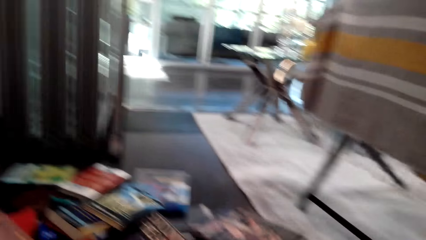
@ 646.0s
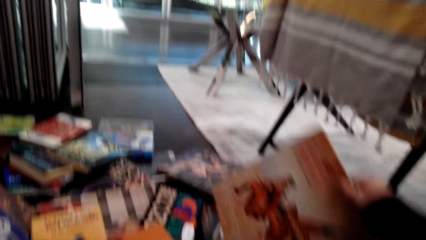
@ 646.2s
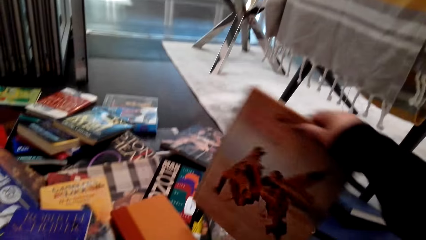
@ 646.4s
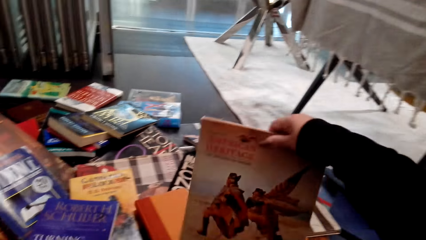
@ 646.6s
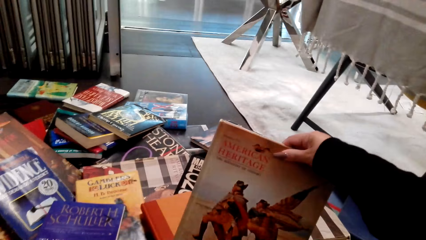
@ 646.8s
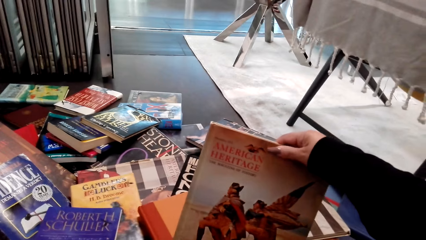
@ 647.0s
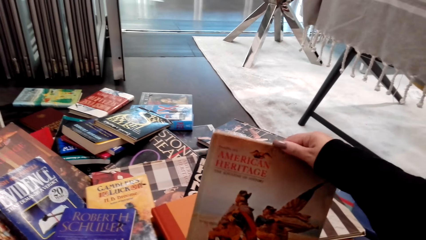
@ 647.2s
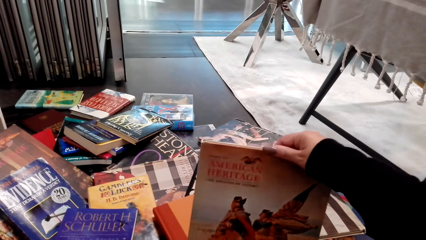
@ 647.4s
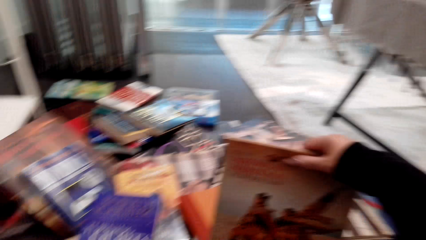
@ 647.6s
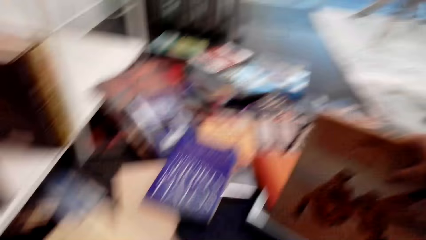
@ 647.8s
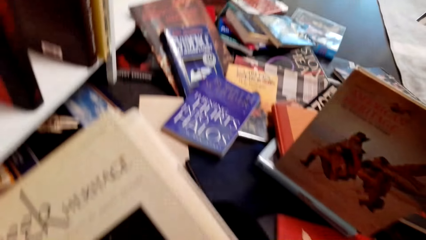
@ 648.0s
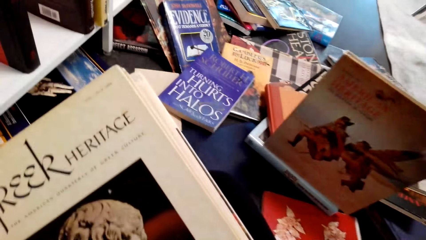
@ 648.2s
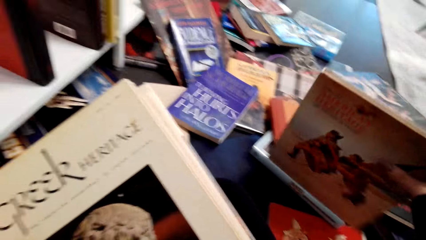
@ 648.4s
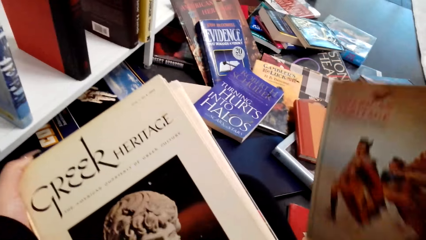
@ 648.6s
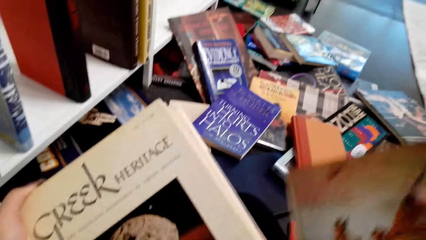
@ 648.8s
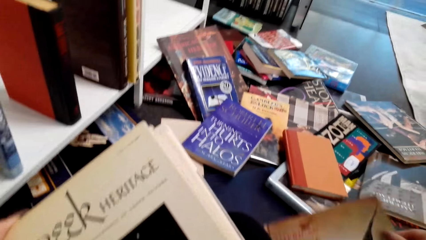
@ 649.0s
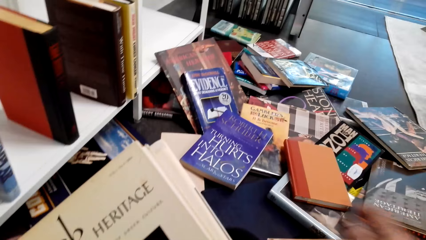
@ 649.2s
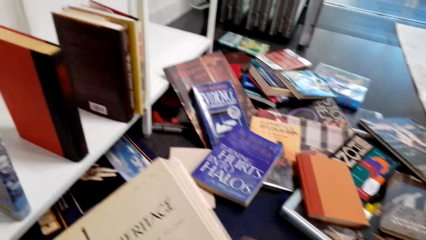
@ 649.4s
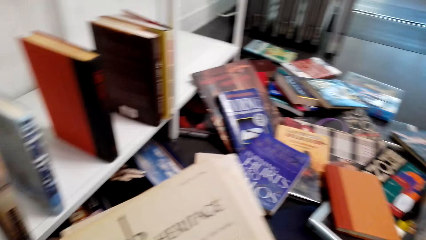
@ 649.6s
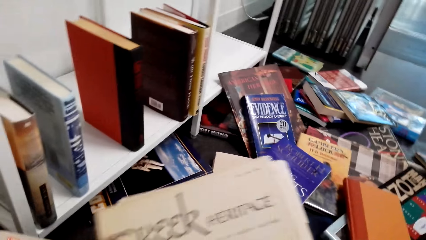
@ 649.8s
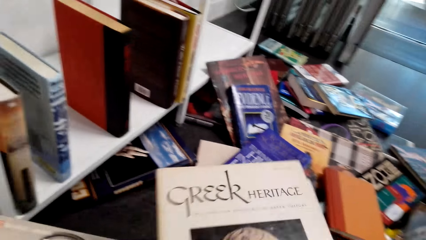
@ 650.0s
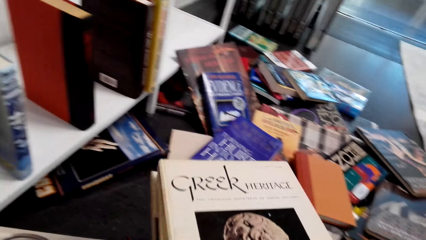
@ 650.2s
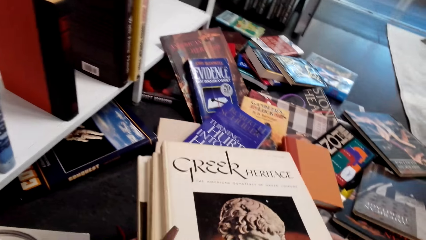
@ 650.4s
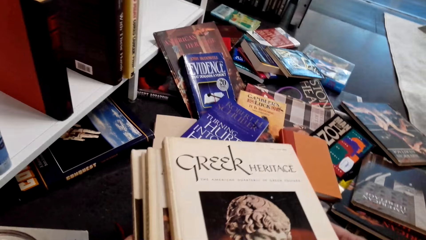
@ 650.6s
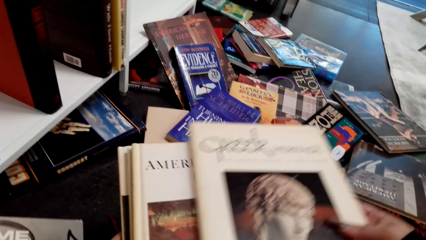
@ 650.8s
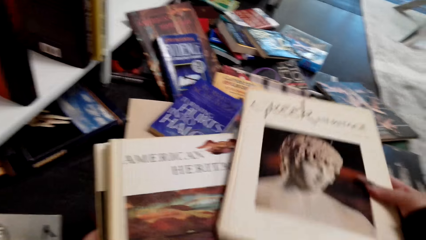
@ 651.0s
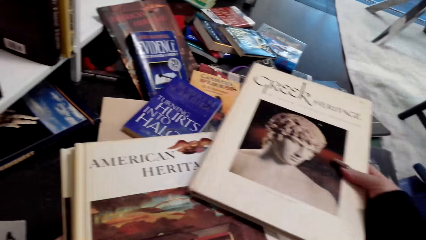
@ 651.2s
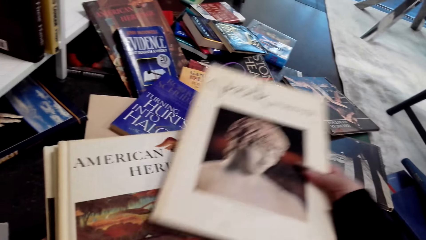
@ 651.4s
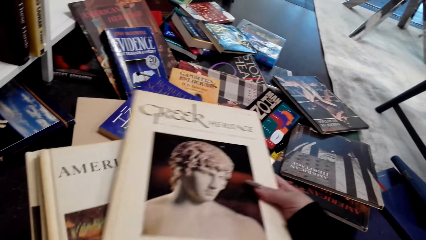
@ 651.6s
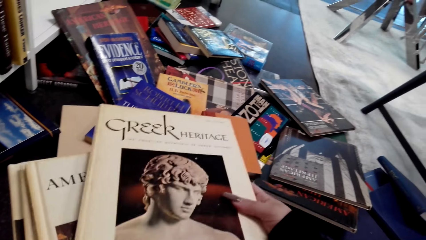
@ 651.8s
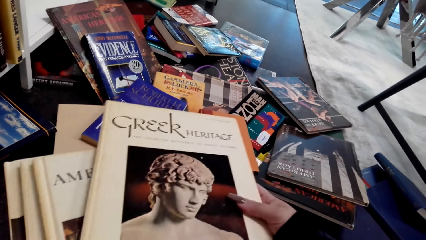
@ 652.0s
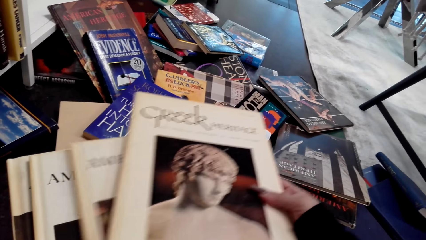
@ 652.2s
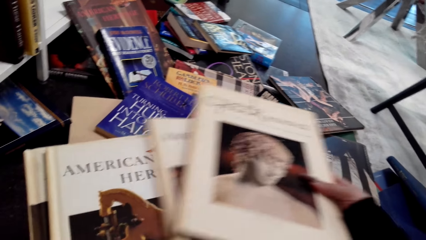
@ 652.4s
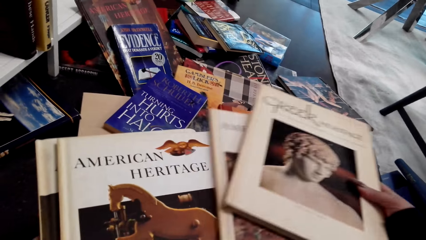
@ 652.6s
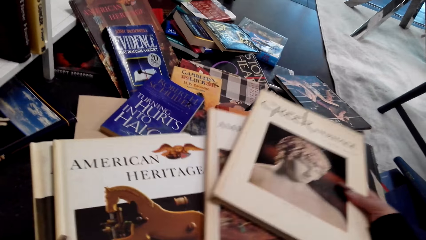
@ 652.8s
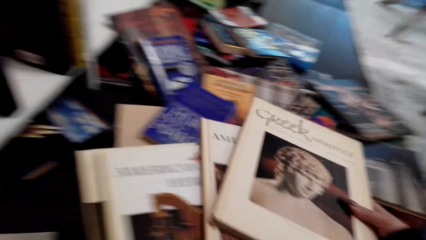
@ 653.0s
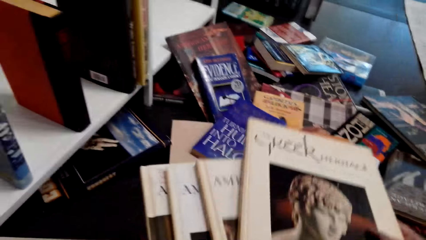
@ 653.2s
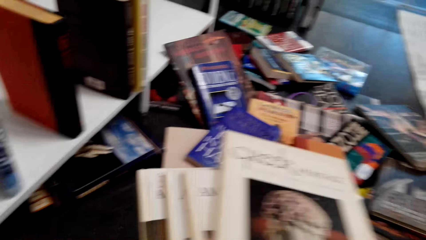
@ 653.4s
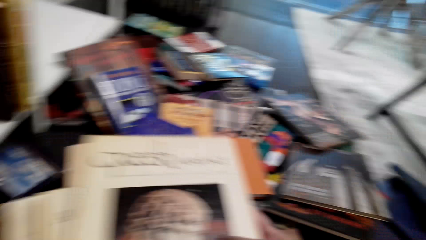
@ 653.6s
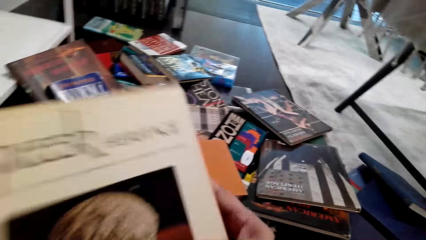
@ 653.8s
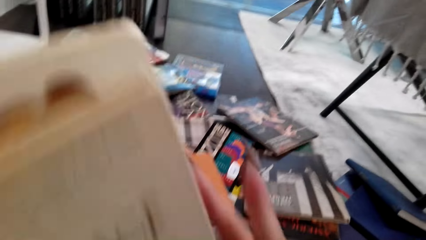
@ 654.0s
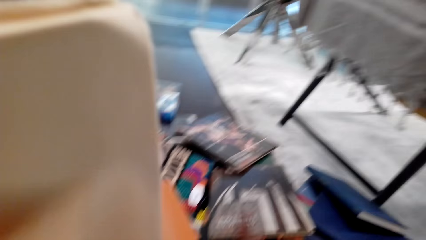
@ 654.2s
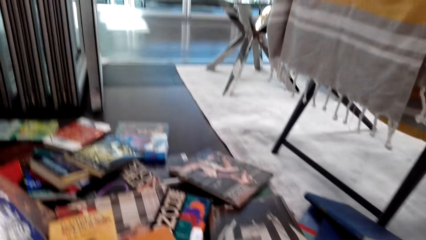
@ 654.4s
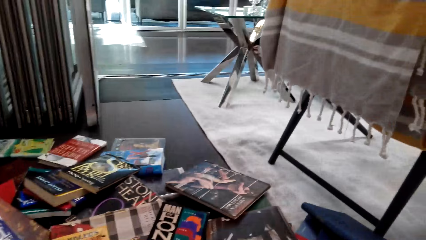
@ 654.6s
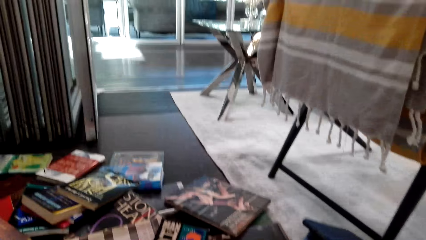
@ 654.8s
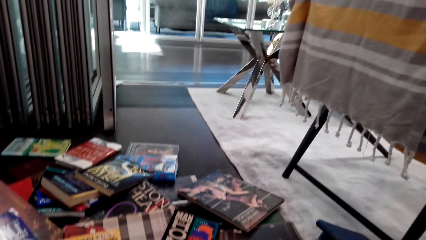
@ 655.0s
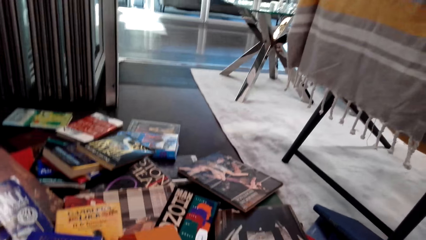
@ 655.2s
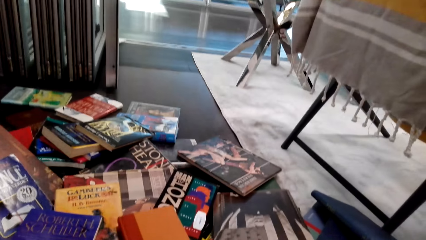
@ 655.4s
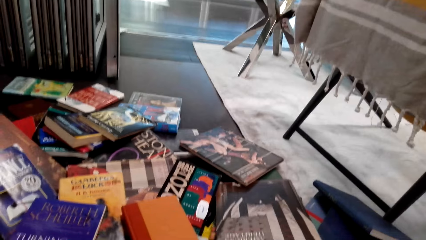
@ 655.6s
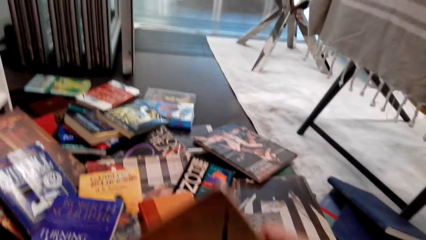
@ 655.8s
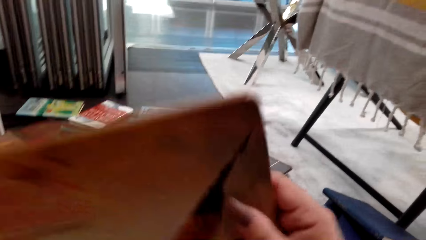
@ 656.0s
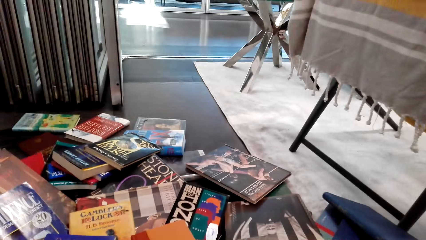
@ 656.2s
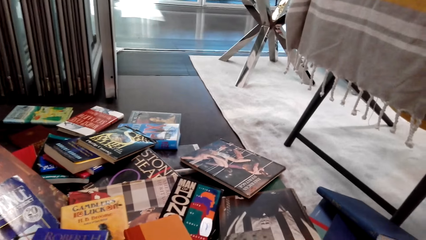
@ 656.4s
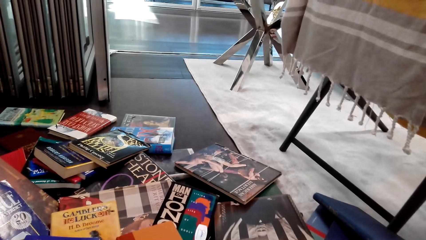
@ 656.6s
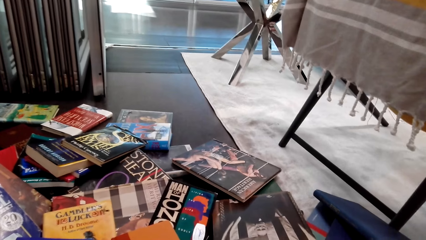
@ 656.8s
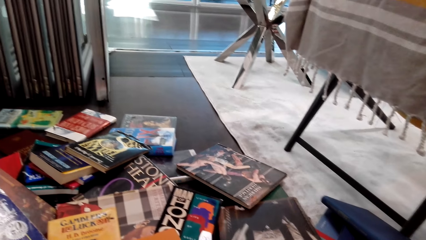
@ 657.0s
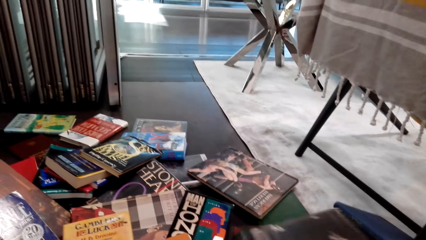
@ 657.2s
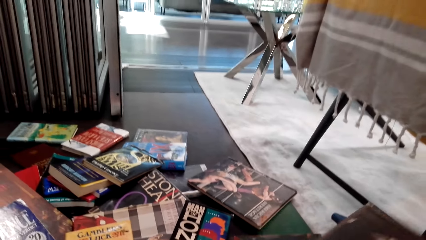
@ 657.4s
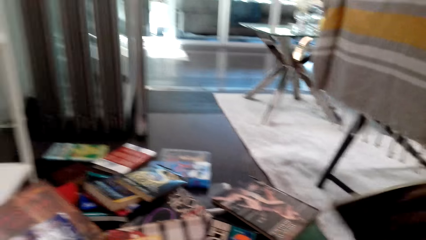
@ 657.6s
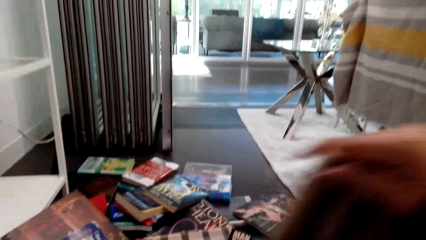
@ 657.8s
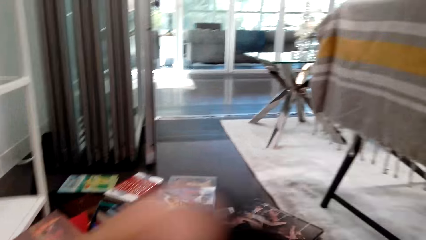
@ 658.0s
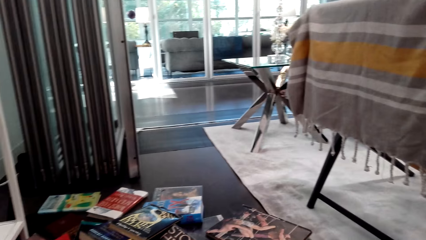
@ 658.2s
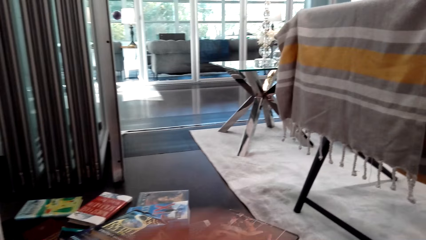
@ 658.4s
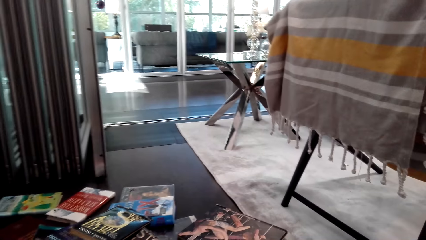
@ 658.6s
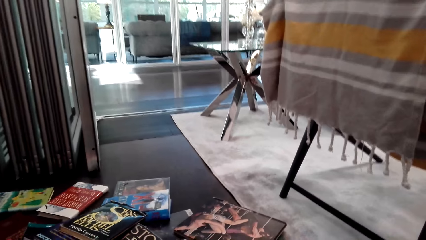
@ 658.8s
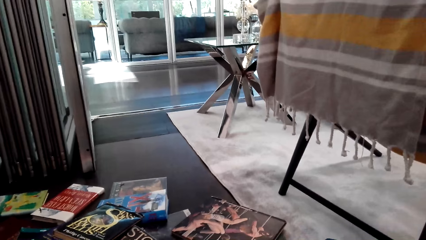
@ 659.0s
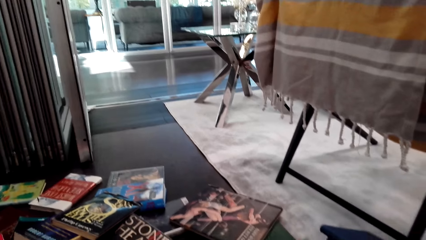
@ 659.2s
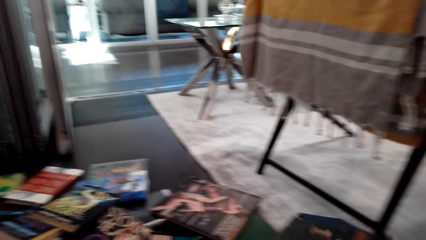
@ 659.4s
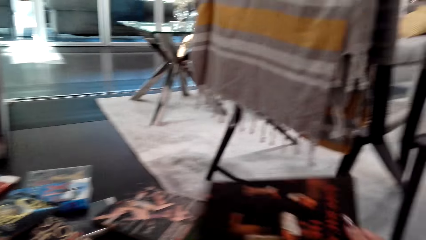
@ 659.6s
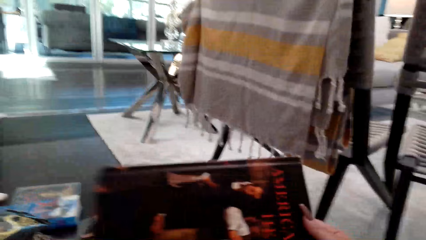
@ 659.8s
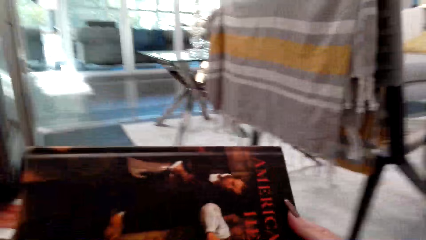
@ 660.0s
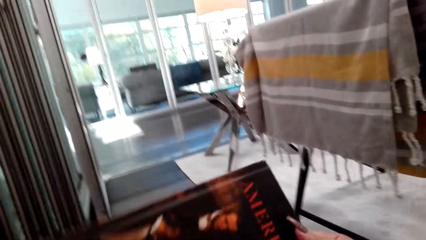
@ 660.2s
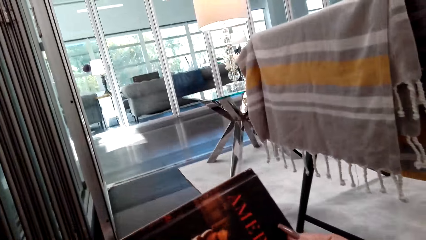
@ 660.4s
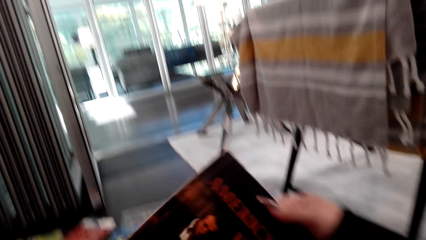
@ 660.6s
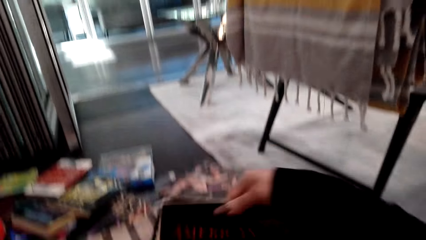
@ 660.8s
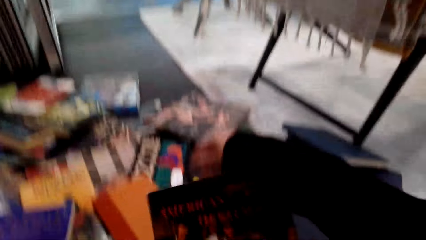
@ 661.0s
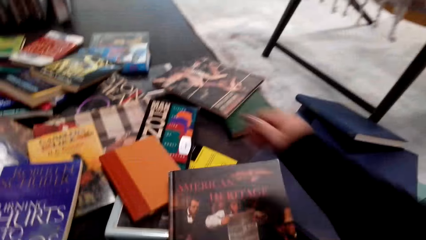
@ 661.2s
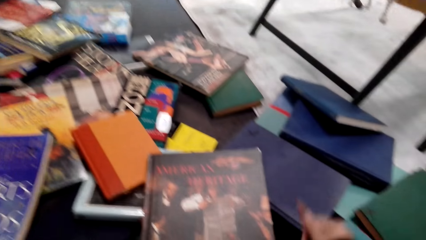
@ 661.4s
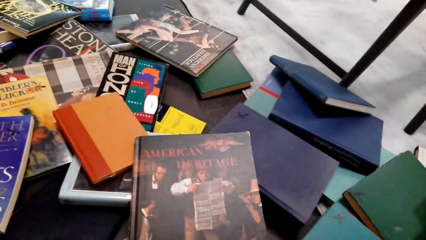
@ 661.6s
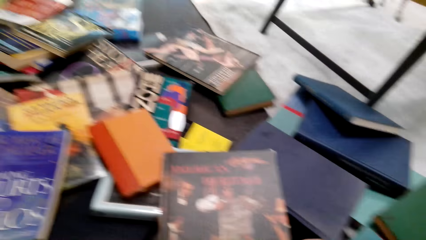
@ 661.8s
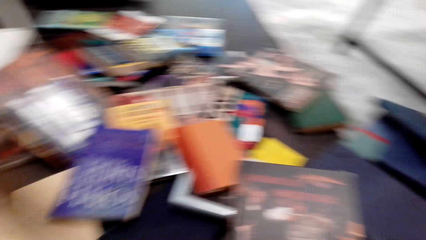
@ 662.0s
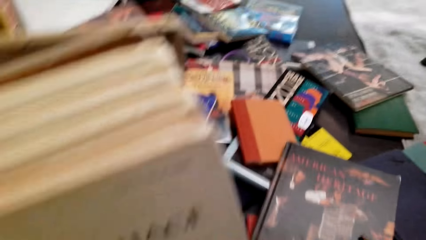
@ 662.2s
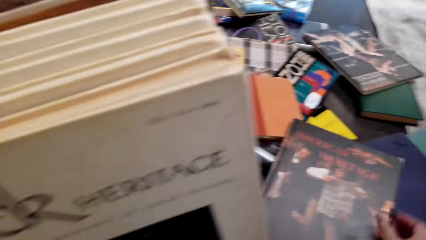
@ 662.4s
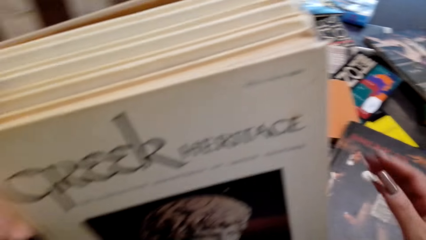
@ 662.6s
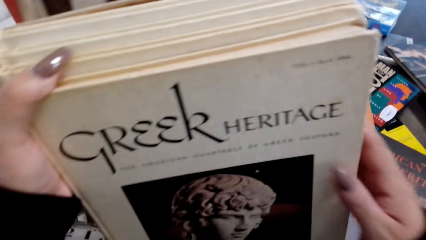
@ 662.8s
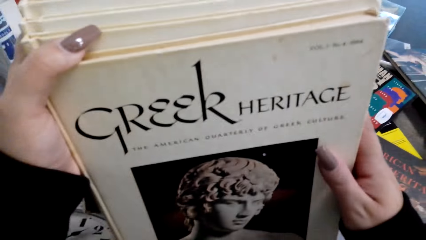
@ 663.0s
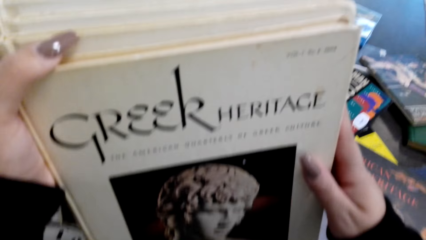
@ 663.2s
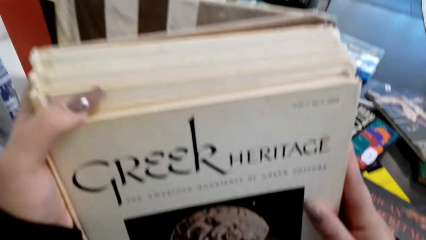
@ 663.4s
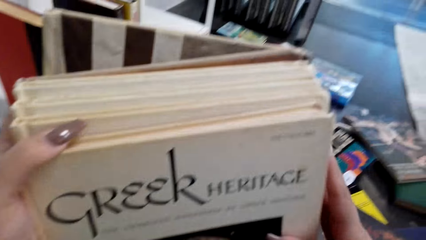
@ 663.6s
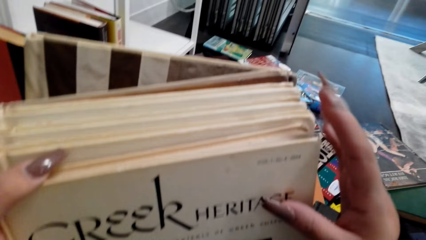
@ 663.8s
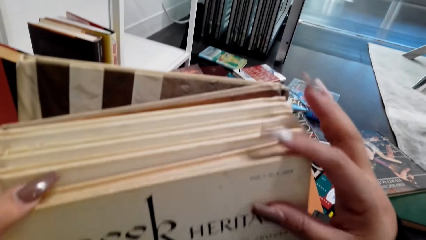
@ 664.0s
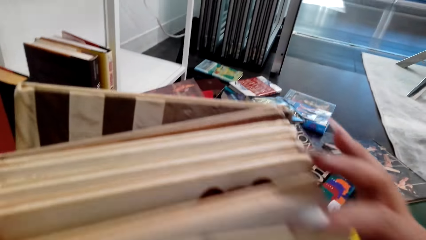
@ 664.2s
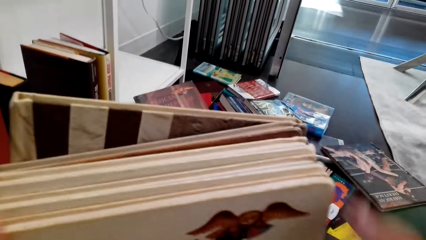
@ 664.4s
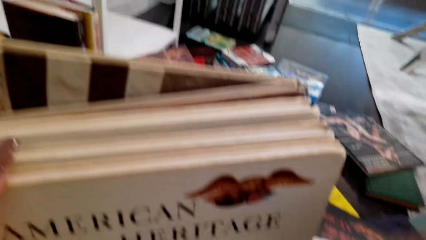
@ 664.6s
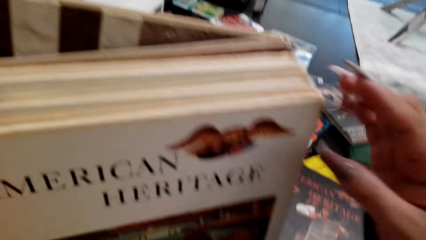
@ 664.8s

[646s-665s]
The camera wearer picks up the book. They hold the books. They look at the books. They look at the books at the table. They pick up the book. They hold the books. They pick up the book. They hold the book. They put the book on the table. They hold the books with hands.
